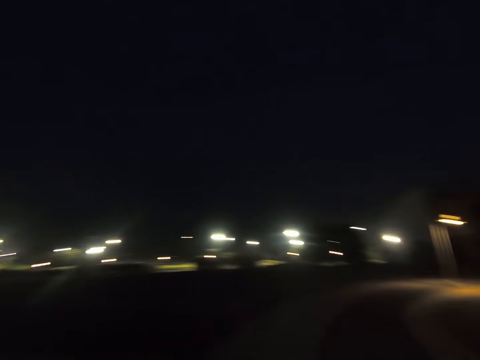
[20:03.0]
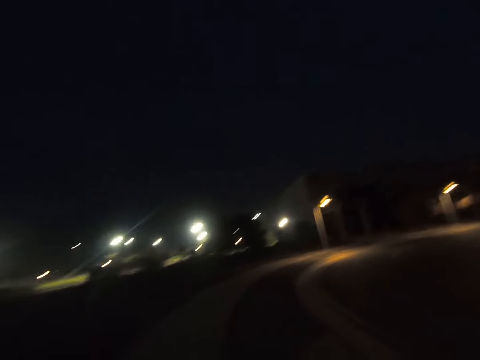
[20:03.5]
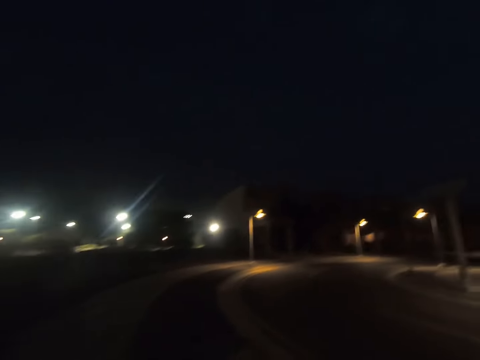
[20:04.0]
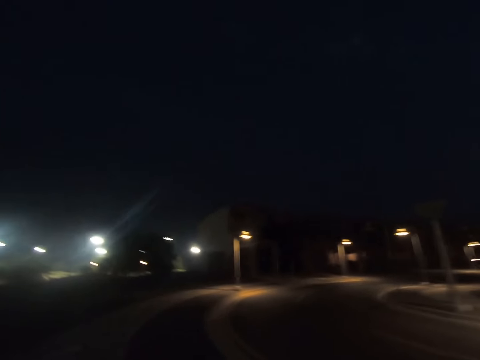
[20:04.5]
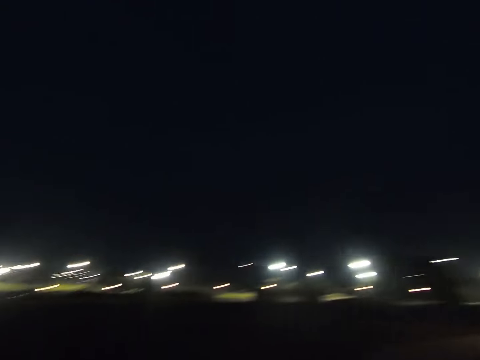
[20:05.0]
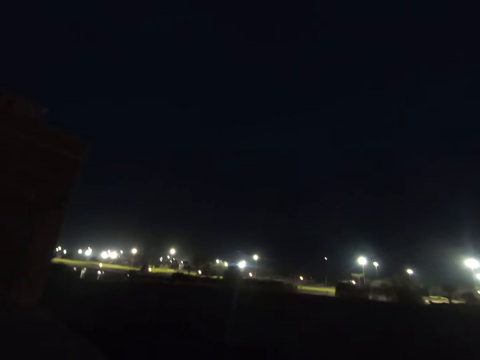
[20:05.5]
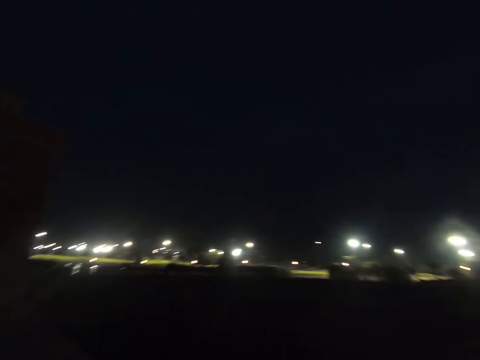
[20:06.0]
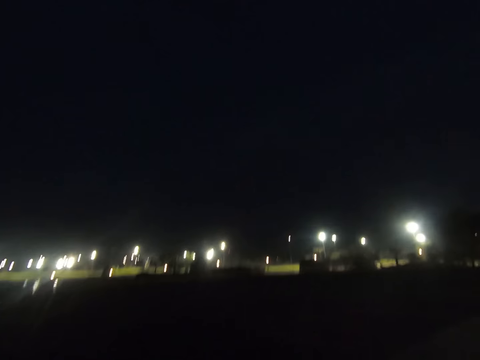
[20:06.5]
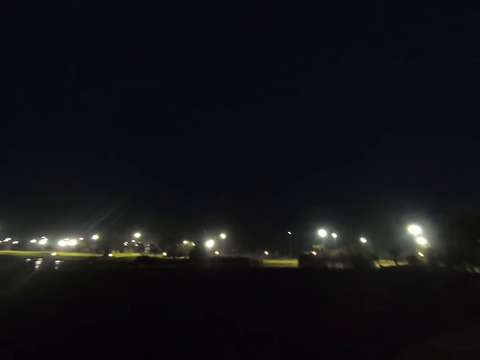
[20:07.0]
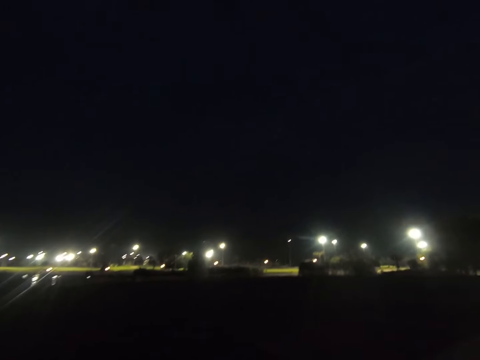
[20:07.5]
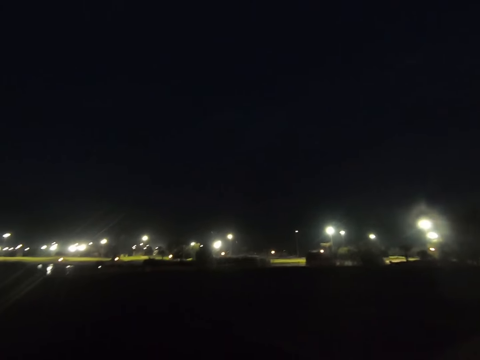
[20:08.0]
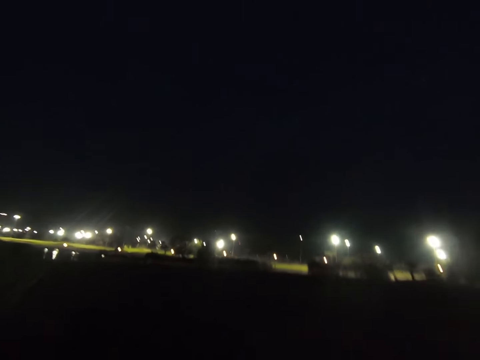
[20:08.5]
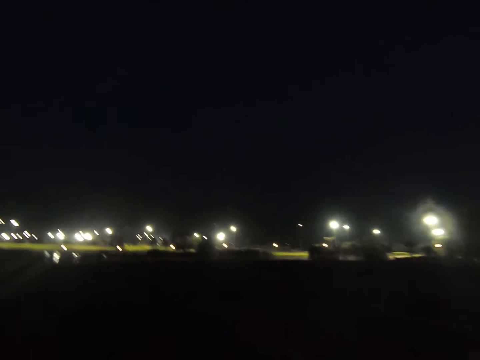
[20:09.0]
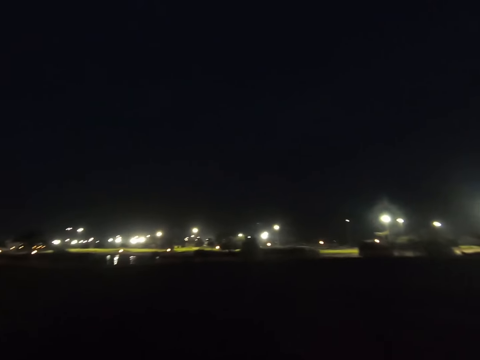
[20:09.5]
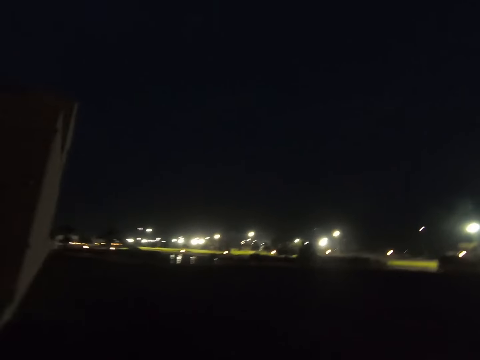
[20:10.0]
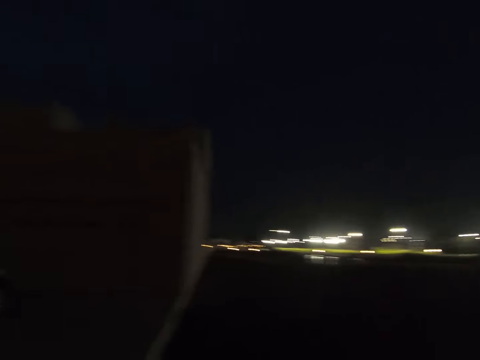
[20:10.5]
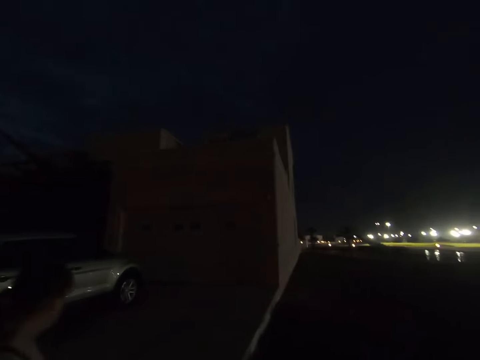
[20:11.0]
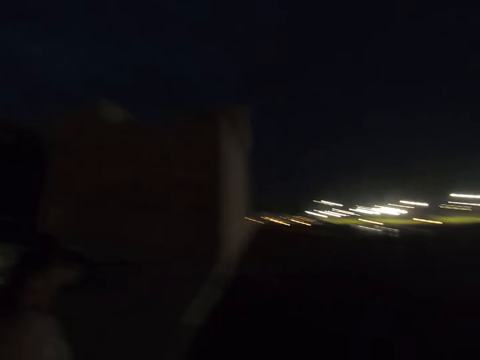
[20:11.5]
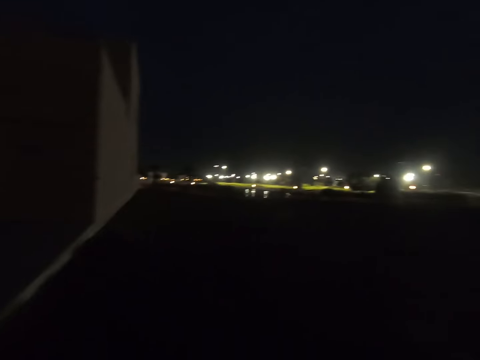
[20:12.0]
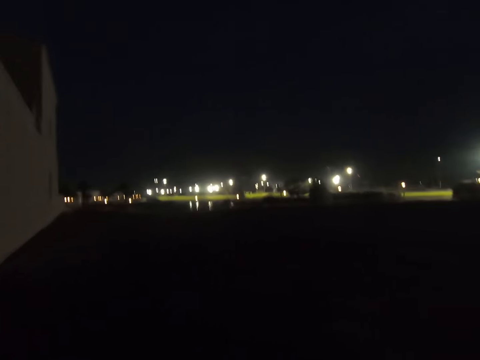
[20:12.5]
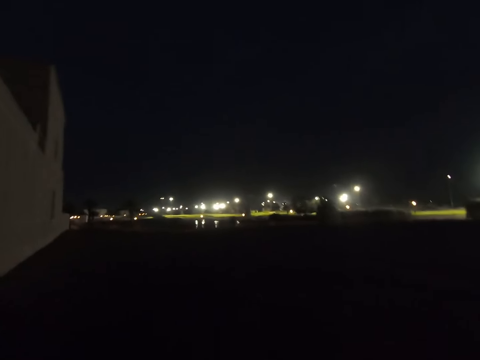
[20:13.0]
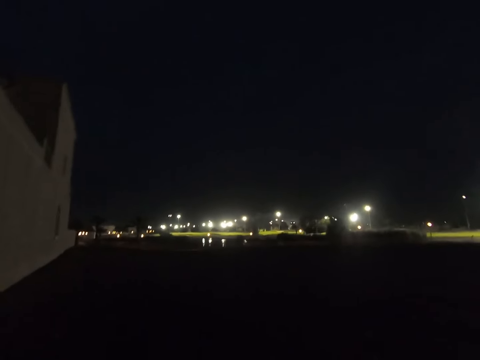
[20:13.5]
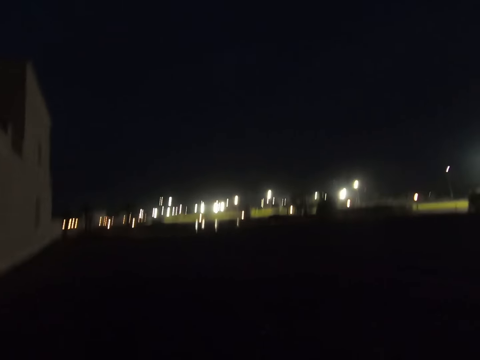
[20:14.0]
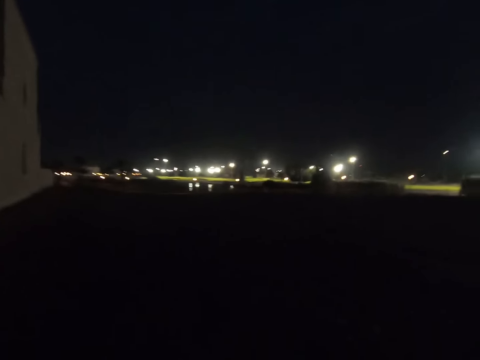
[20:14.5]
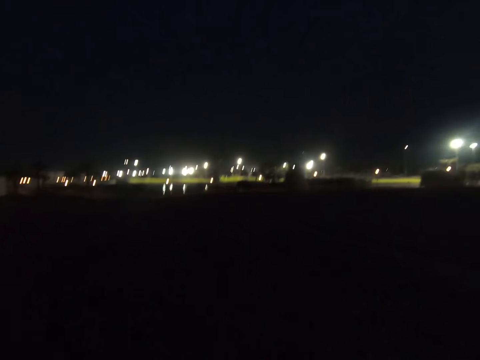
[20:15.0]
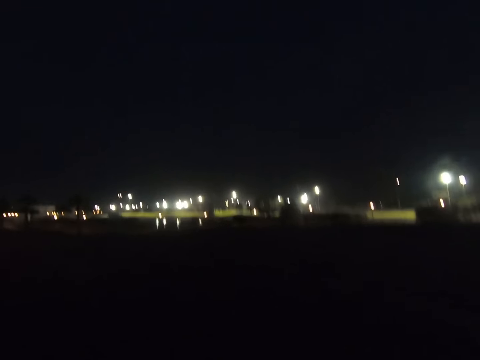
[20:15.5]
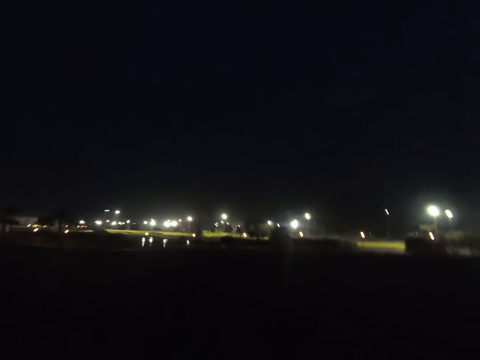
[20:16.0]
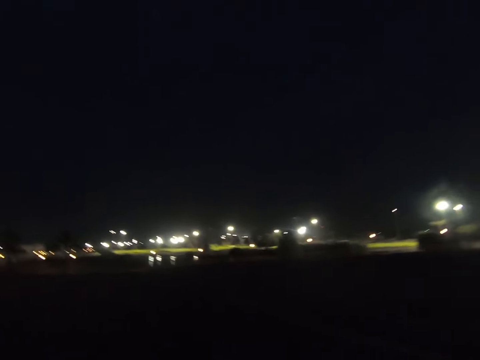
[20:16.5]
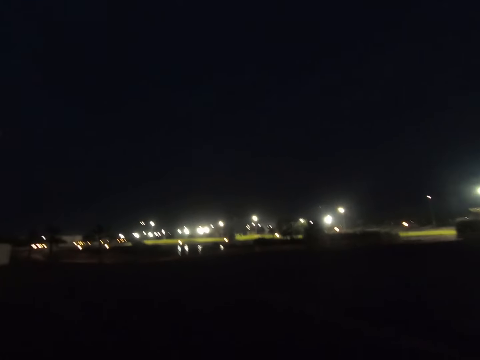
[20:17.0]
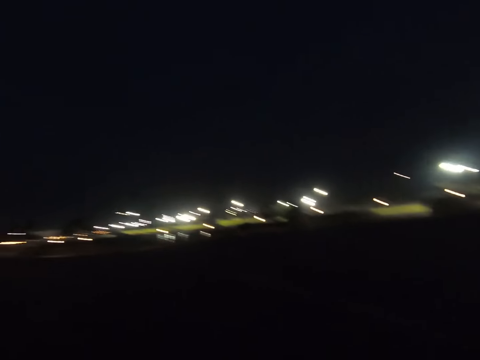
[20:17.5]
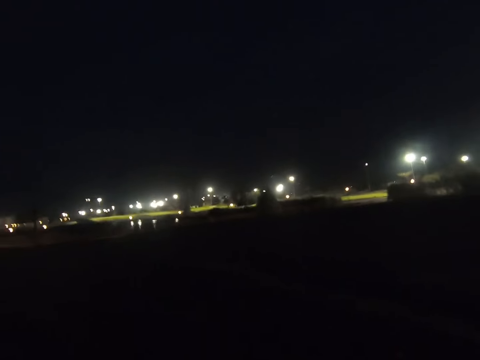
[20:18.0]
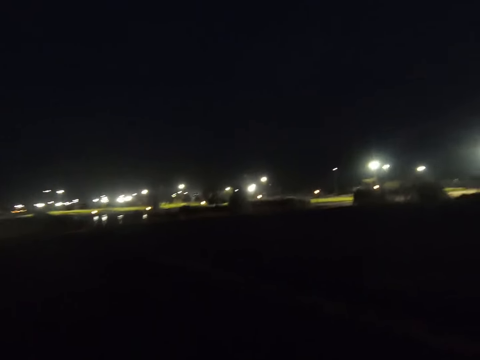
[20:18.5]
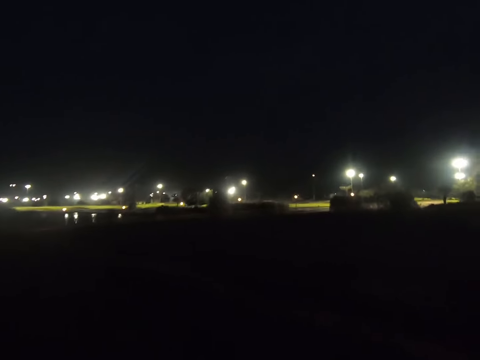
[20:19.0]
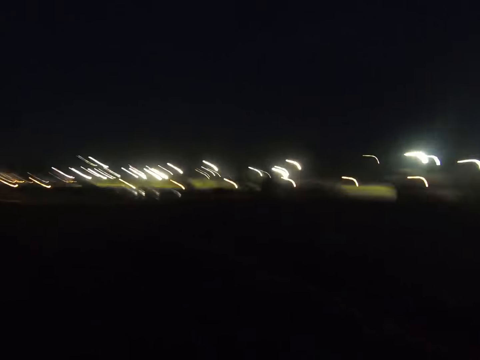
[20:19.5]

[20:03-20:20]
The camera wearer looks around. They gaze at a woman. They walk on the sidewalk. They walk around.

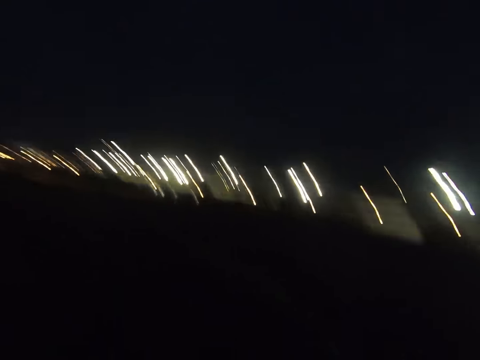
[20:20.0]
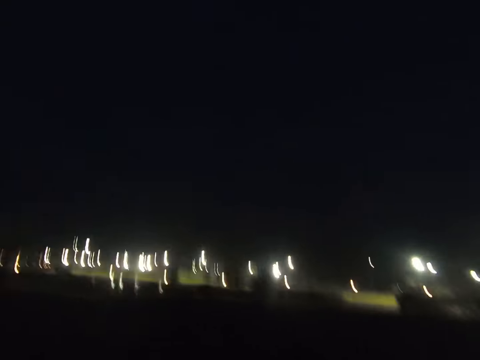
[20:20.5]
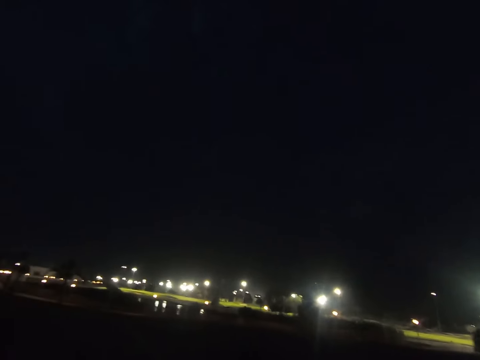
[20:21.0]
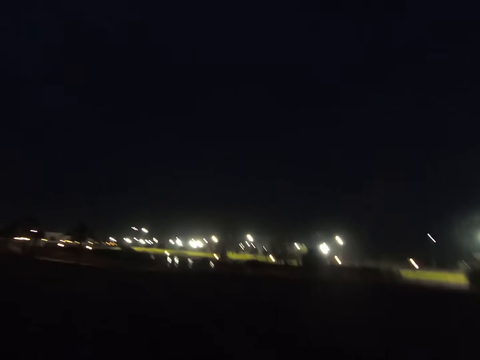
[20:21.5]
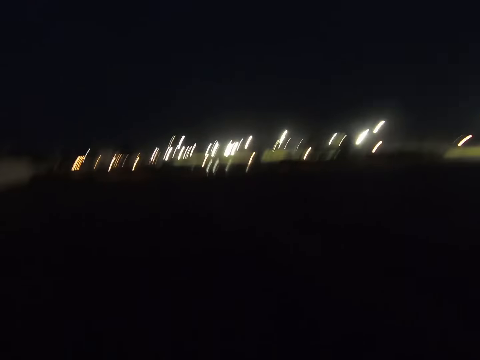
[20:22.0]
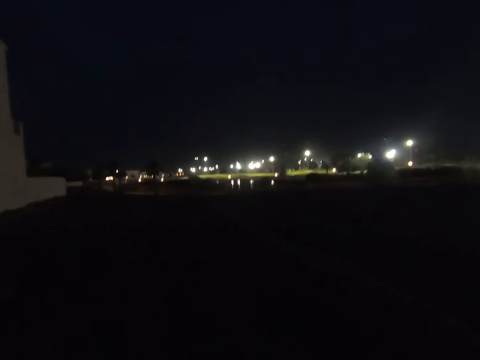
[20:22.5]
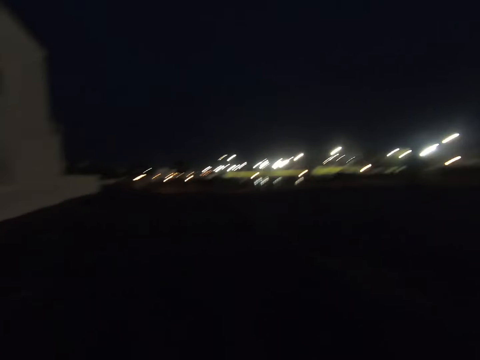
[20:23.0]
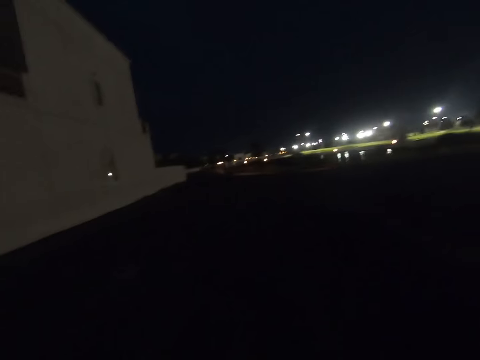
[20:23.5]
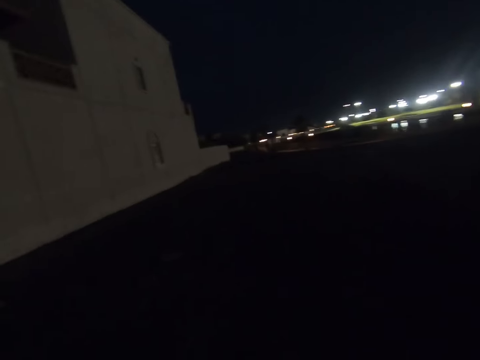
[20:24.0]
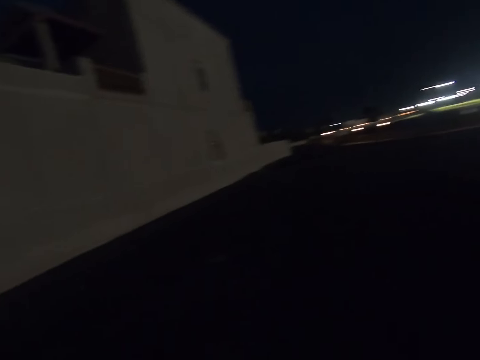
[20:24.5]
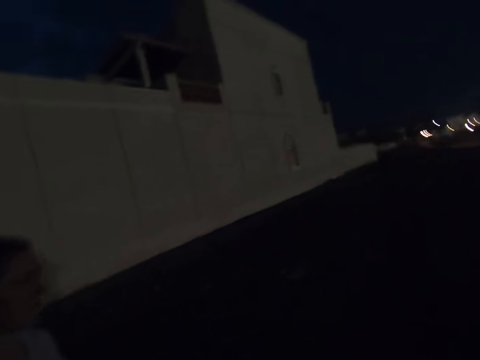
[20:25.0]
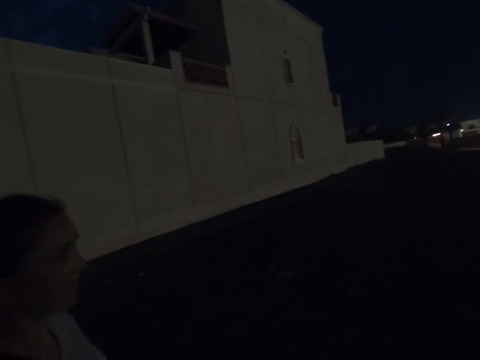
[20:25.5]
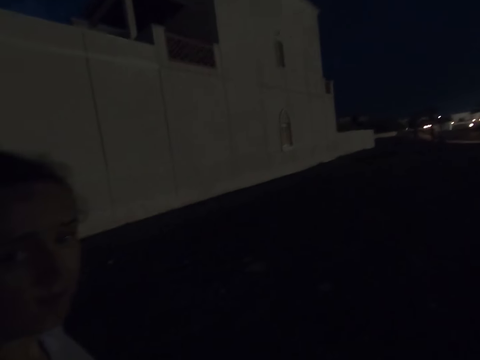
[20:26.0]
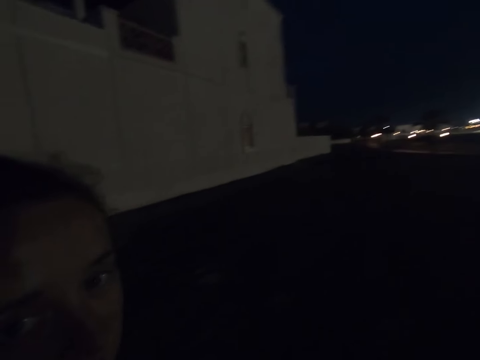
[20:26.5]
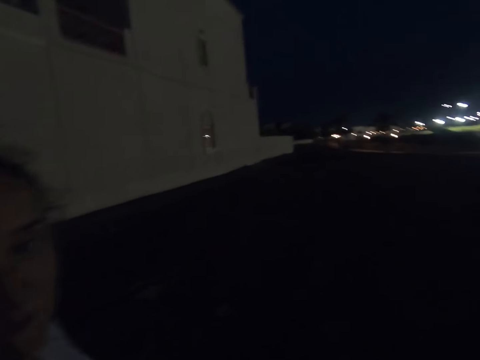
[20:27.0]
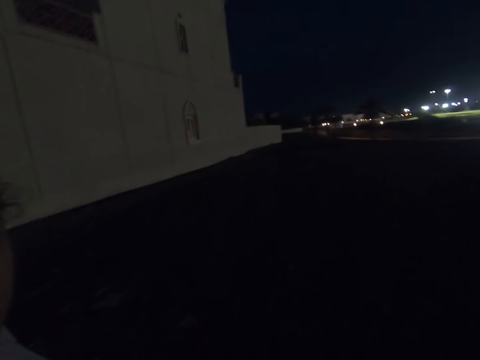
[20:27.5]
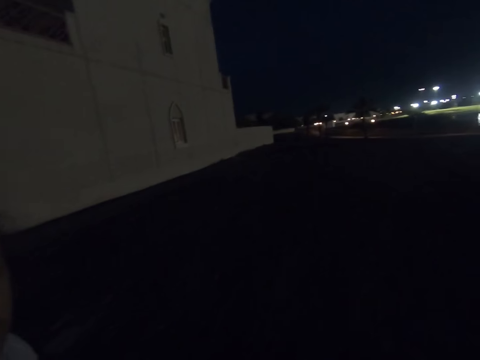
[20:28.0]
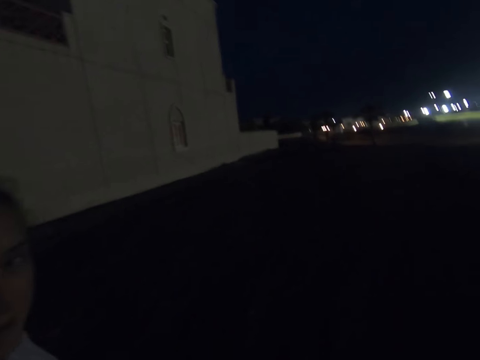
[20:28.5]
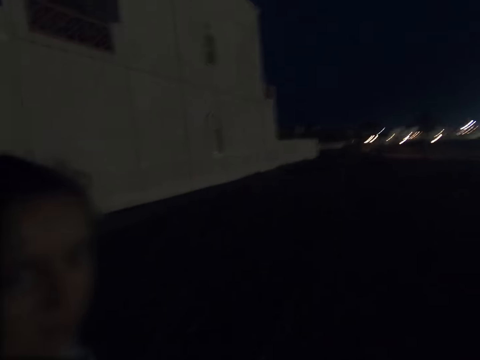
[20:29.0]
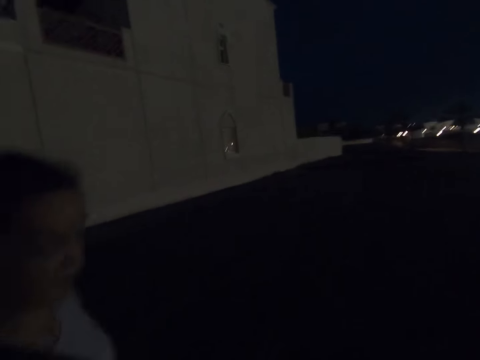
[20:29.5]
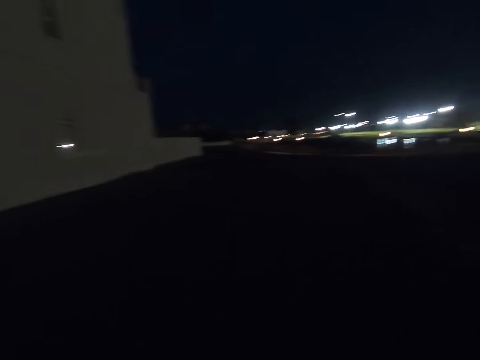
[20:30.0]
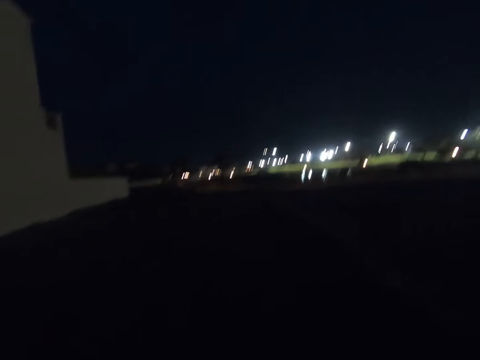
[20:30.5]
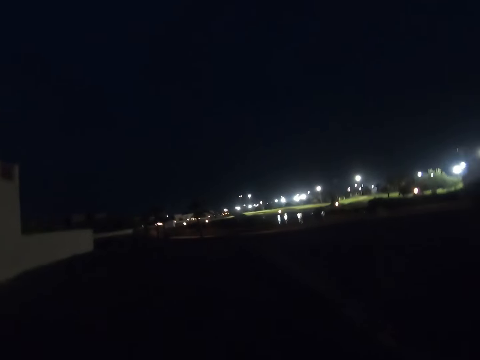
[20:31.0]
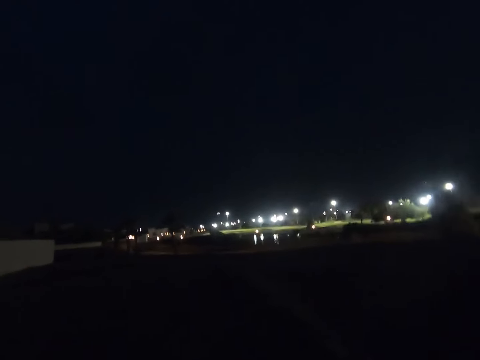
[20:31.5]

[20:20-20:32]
The camera wearer looks around. They walk on the land alongside a woman. They look at the woman.
